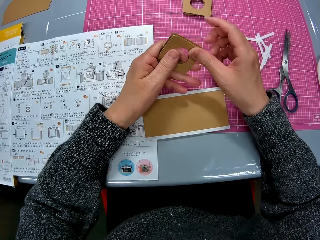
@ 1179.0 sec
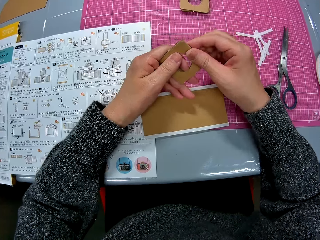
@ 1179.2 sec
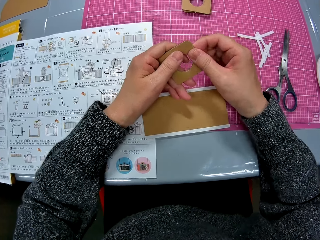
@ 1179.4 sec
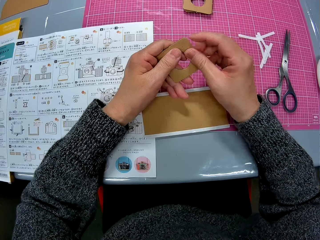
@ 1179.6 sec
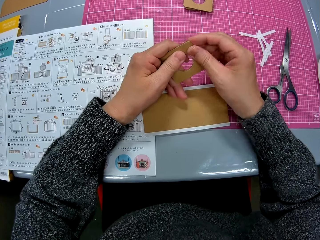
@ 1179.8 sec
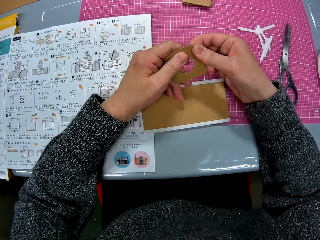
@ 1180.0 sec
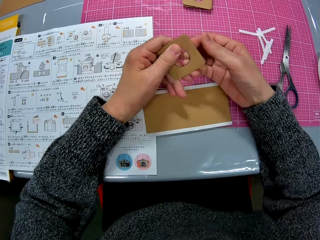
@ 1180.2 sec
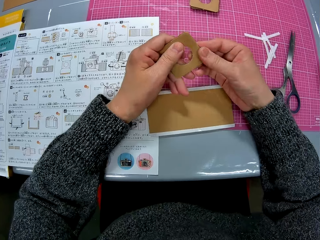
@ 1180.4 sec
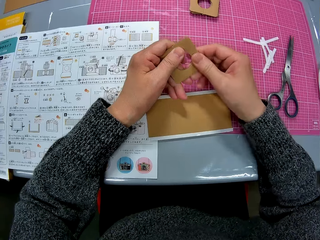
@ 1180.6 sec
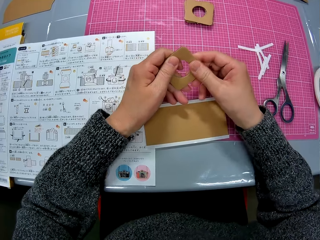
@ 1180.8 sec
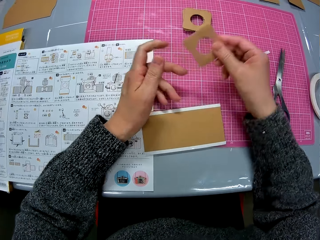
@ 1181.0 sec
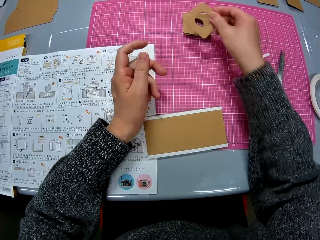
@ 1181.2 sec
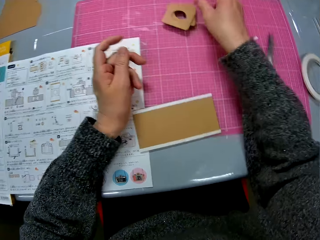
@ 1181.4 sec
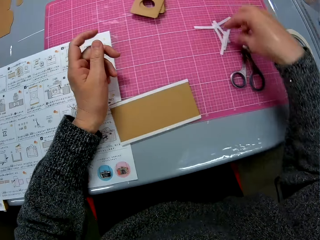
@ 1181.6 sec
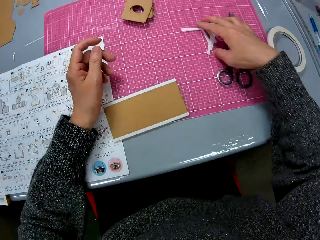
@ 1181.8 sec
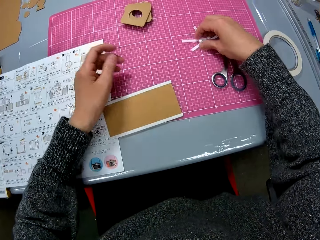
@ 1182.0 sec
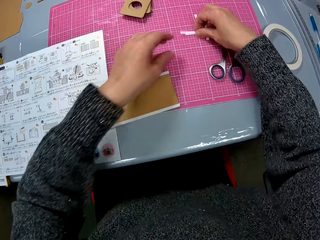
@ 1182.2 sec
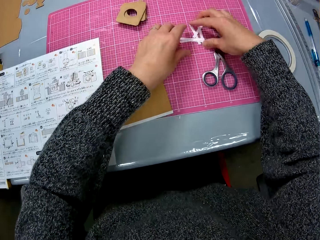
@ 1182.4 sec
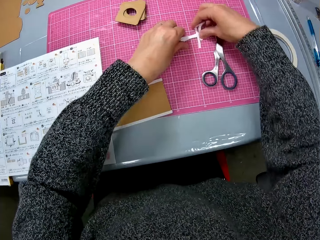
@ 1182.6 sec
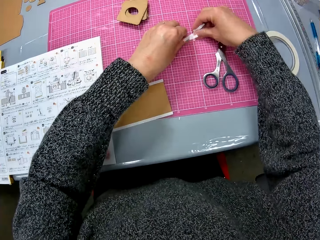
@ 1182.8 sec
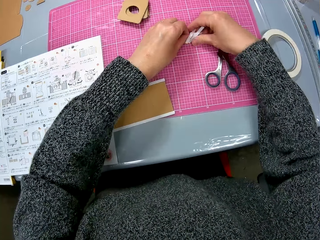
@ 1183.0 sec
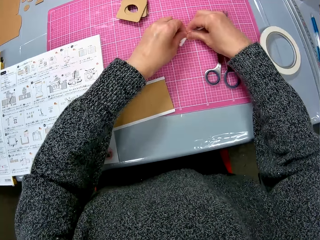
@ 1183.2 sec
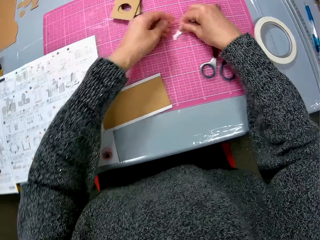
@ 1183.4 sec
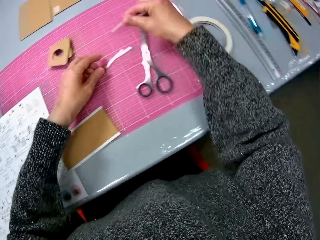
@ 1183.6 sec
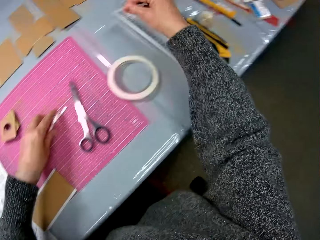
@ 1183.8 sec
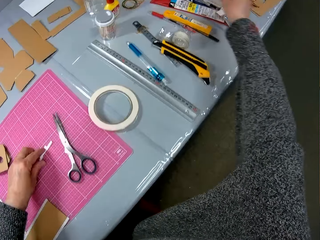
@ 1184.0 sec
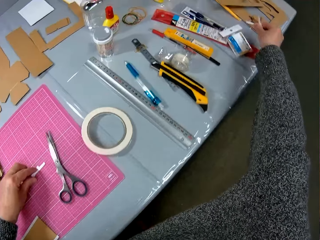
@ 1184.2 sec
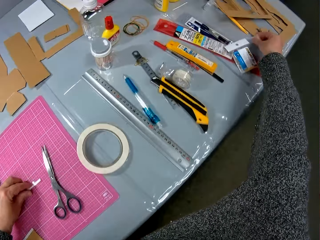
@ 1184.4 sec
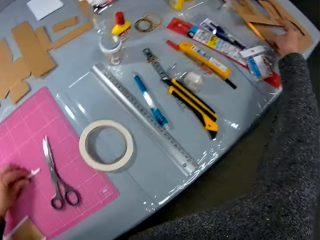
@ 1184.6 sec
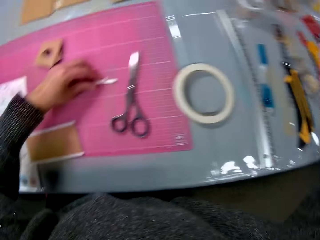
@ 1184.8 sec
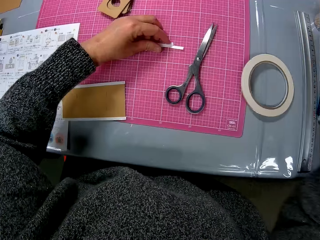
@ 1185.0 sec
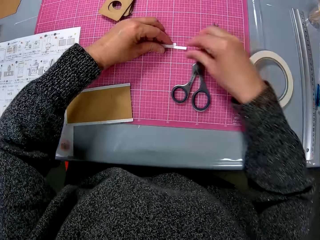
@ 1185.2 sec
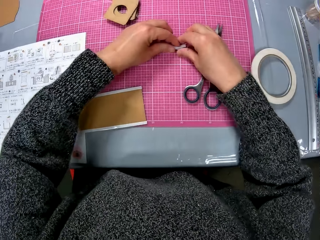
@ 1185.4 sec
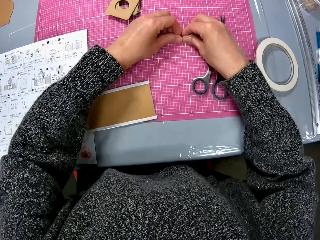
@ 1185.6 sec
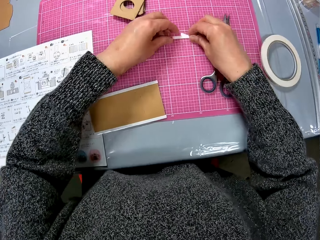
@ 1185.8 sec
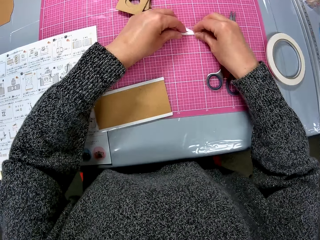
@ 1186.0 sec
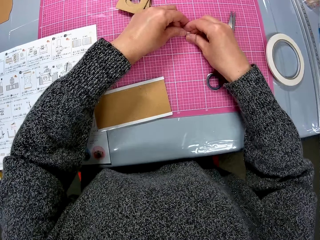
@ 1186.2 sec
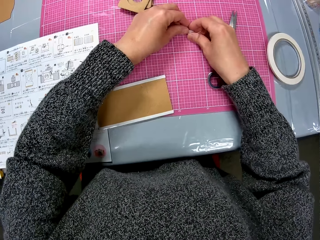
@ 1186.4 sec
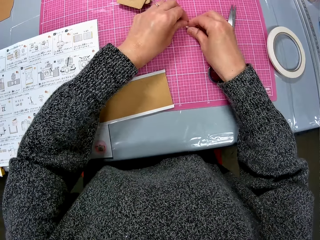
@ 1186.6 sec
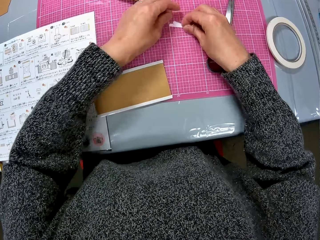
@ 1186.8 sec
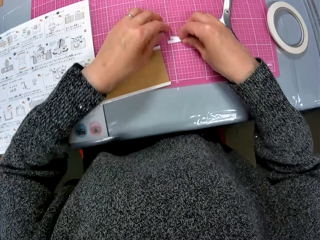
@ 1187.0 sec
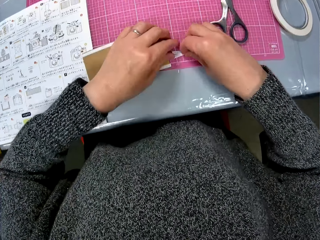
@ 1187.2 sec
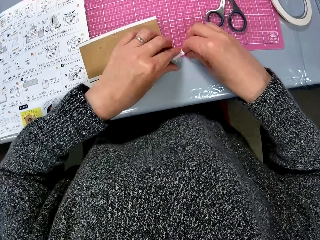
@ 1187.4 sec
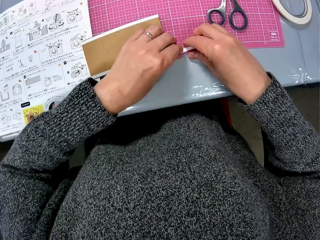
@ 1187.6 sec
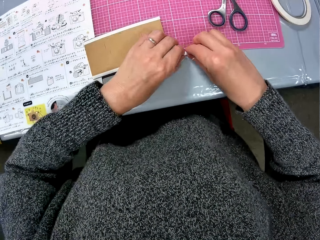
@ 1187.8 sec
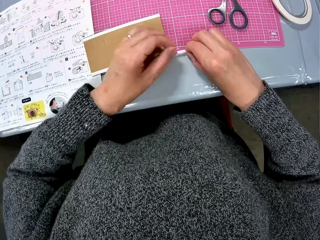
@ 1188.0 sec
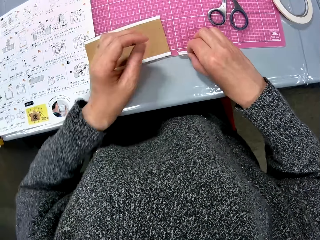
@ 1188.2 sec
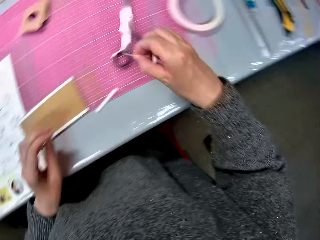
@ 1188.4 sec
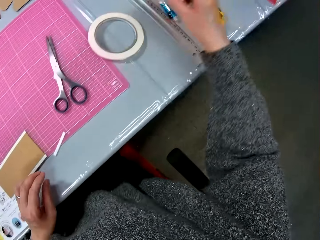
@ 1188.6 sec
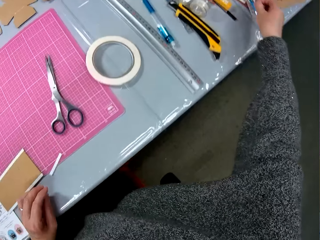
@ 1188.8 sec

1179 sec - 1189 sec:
The camera wearer folds the fourth cardboard piece or crafting paper with her two hands. She sticks the crafting paper. She drops the fourth cardboard piece on top of the three cardboard pieces on the sheet. She puts a sticker down. She gathers the pulled-out pieces of cello tape on the sheet. She drops the pulled-out pieces of cello tape at the corner of the table. She gathers the pulled-out pieces of cello tape on the sheet.

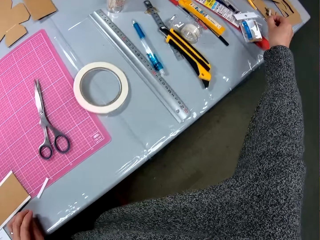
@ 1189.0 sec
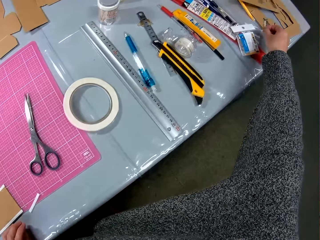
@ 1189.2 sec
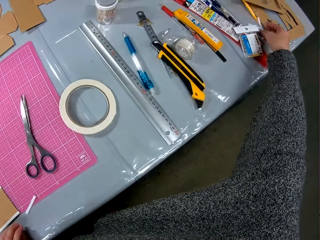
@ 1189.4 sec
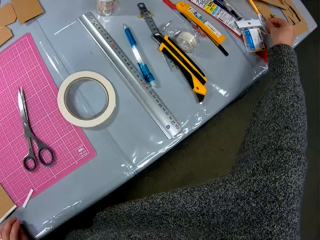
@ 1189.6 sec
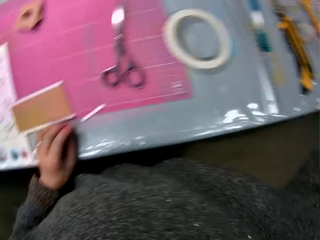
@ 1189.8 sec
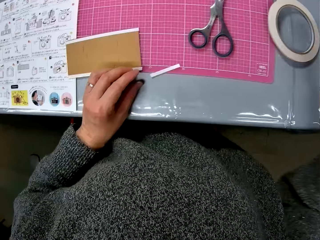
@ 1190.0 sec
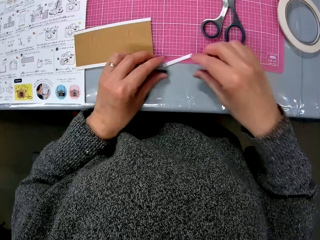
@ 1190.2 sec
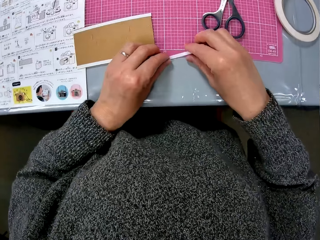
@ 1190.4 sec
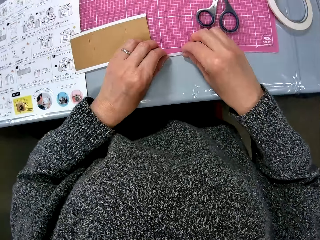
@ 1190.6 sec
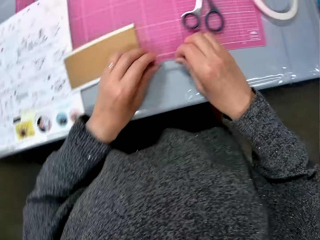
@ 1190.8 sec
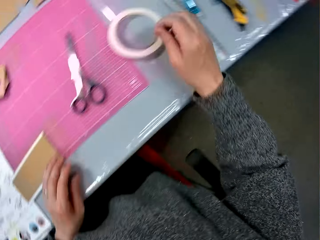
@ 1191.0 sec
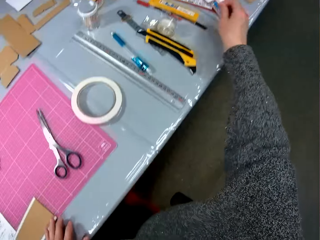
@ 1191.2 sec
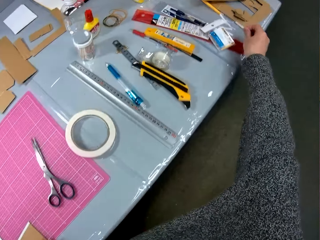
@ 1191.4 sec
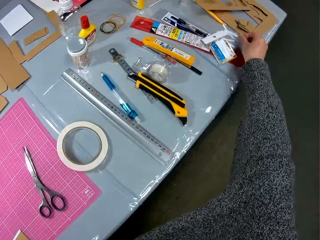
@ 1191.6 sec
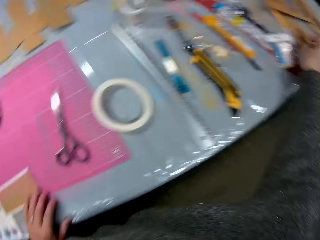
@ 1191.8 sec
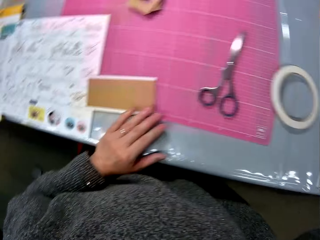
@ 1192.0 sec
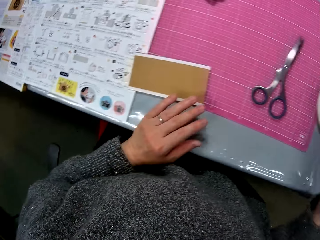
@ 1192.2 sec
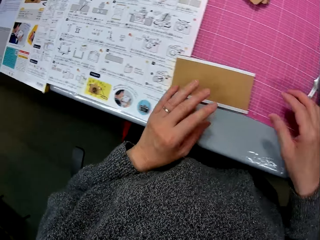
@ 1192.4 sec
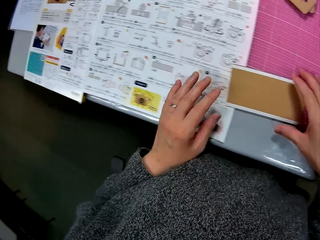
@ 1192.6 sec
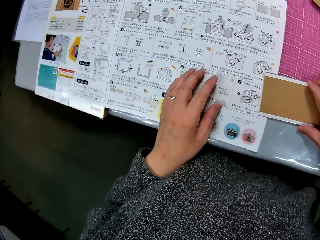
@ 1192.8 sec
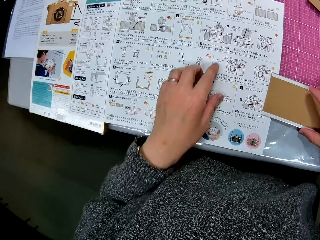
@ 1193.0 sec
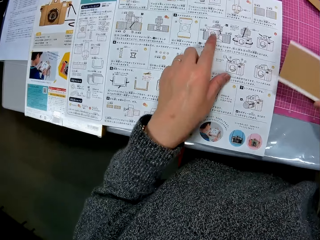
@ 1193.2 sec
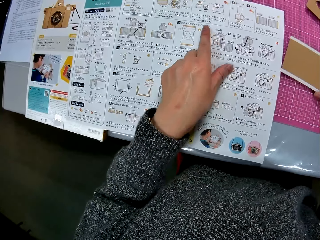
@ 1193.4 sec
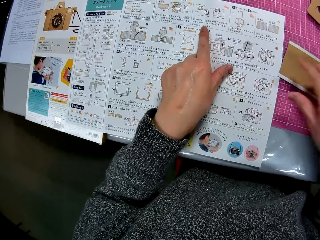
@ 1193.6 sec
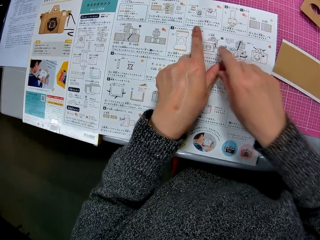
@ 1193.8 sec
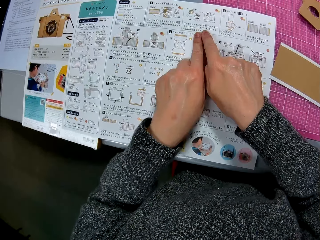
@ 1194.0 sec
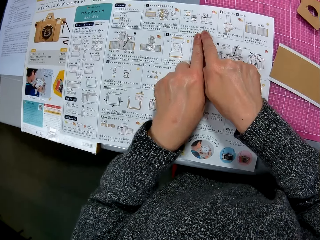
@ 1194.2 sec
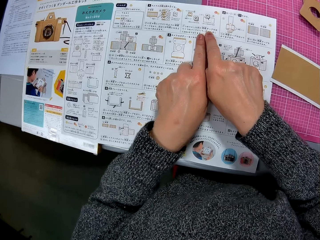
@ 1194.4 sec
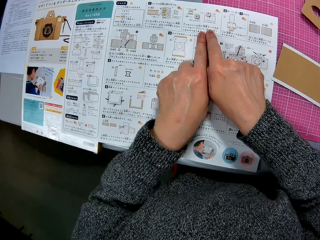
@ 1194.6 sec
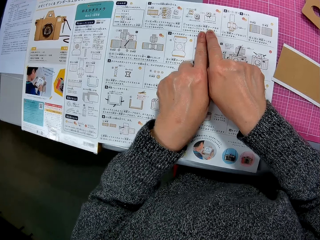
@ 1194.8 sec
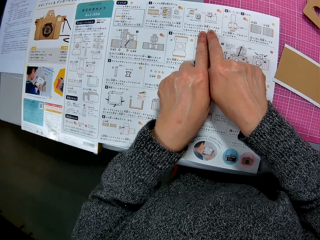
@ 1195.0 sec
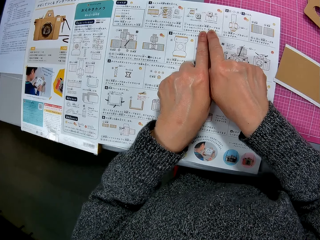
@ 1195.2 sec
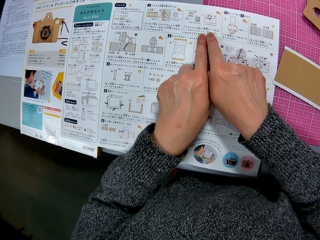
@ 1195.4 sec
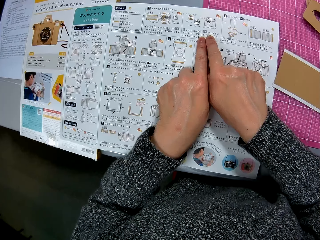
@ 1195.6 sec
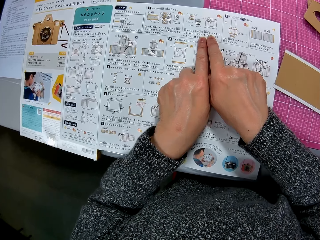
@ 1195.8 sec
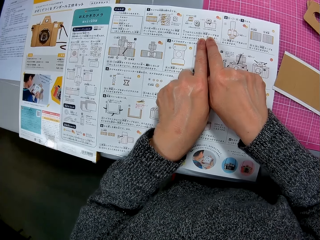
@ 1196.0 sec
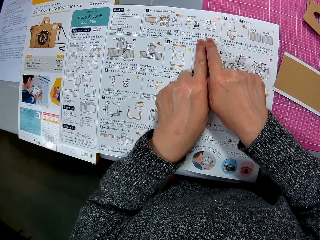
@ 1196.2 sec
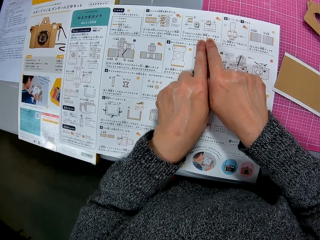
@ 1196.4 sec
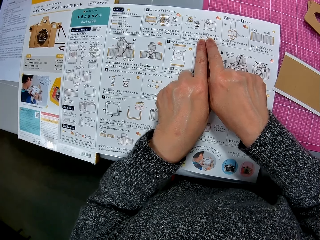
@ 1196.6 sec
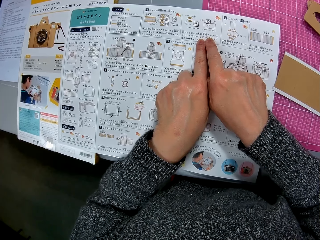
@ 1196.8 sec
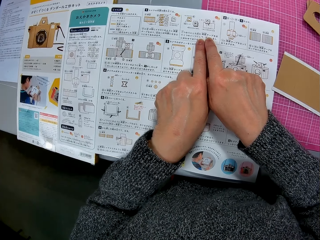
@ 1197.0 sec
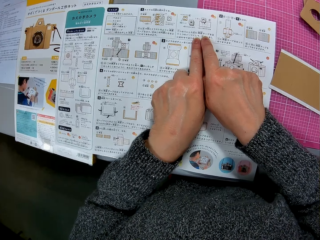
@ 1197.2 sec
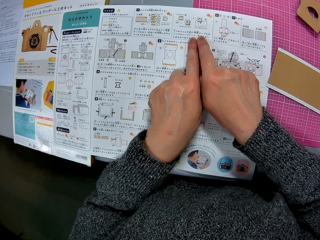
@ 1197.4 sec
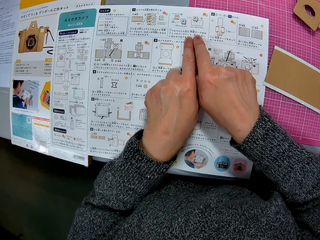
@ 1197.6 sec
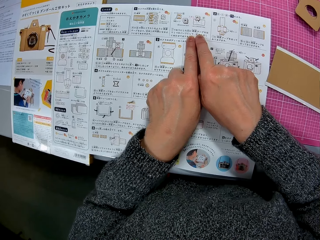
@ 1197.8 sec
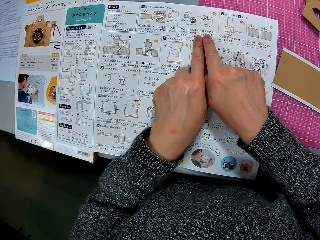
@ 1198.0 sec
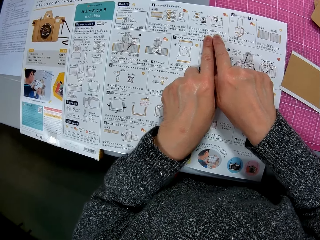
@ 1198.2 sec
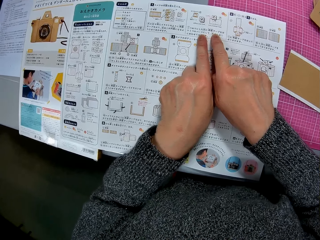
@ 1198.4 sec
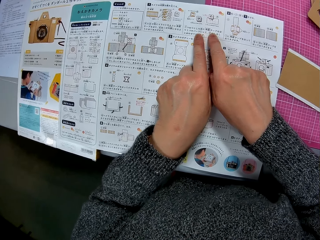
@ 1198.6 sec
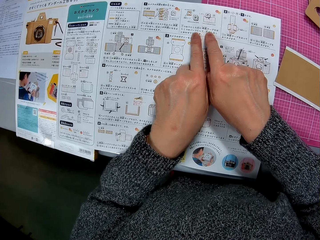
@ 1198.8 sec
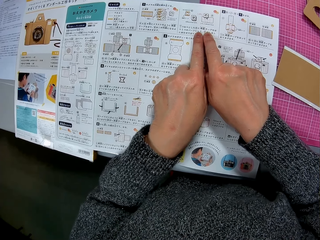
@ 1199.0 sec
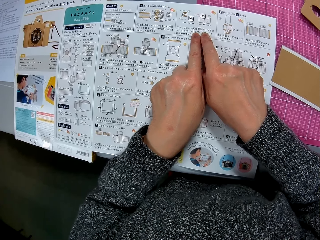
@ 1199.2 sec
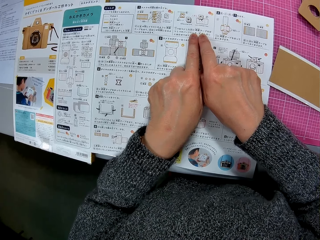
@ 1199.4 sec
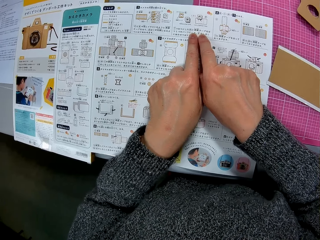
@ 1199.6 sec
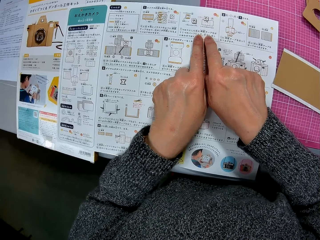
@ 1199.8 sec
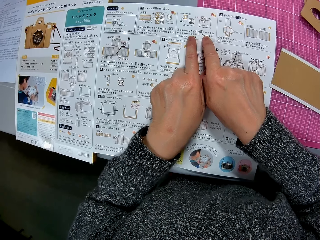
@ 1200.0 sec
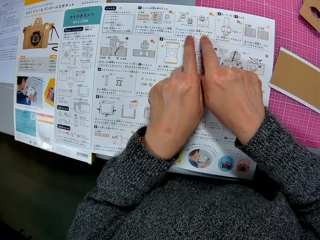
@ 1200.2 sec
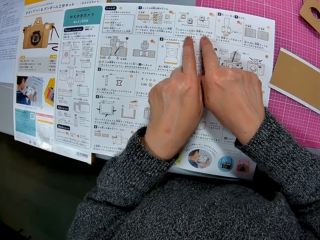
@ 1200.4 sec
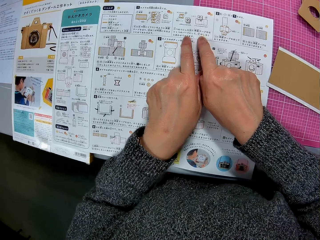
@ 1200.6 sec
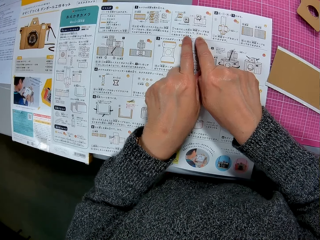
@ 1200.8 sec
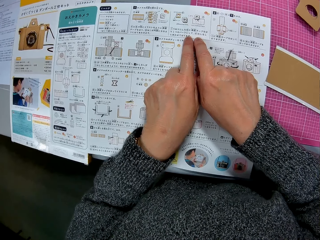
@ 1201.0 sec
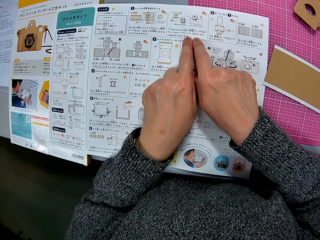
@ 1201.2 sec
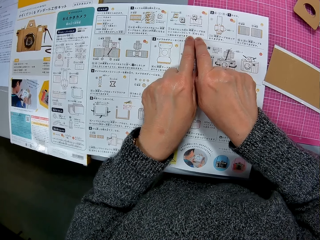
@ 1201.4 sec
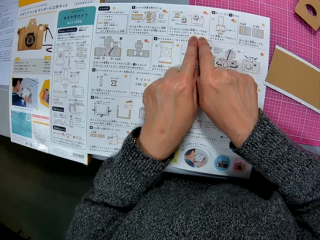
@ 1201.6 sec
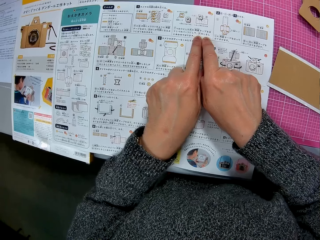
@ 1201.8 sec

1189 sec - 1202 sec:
The camera wearer drops the pulled-out pieces of cello tape at the corner of the table. They gather the pulled-out piece of cello tape on the sheet. They drop the pulled-out piece of cello tape at the corner of the table. They move the crafting paper. They go through a manual on the table.
